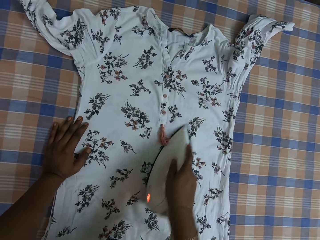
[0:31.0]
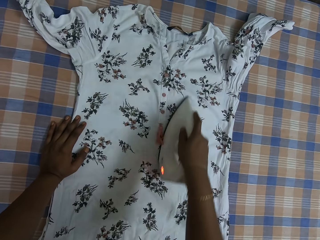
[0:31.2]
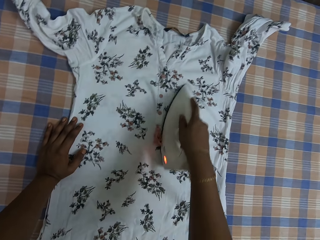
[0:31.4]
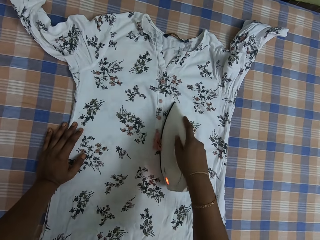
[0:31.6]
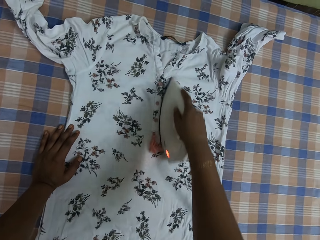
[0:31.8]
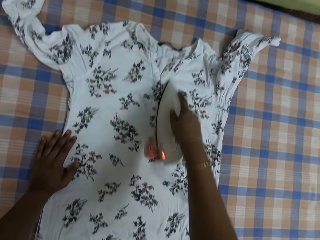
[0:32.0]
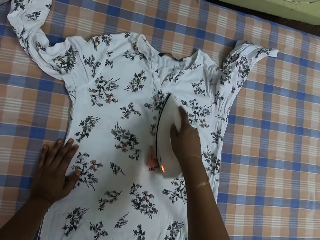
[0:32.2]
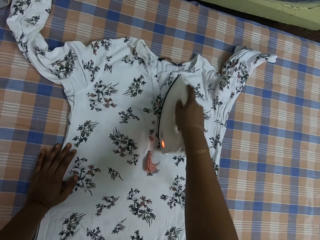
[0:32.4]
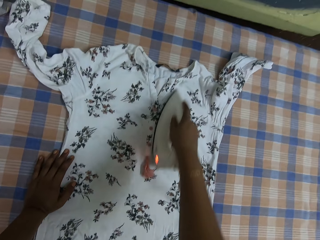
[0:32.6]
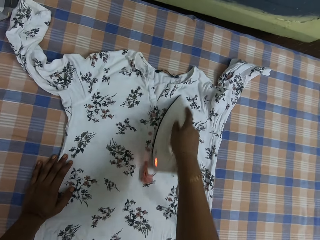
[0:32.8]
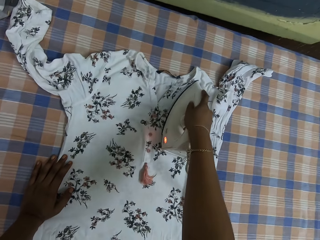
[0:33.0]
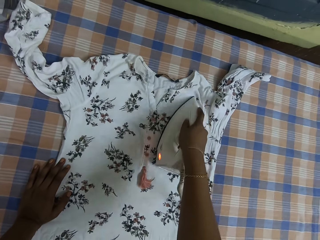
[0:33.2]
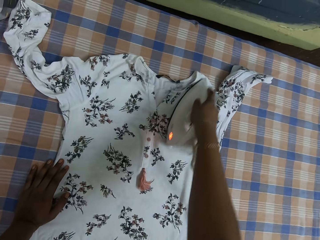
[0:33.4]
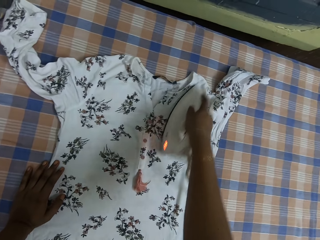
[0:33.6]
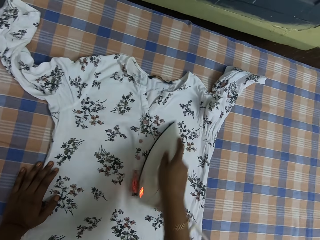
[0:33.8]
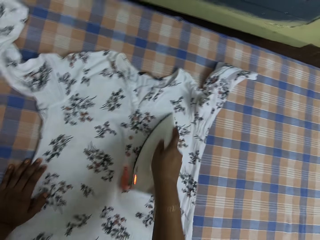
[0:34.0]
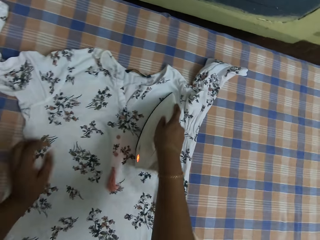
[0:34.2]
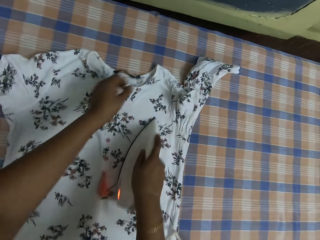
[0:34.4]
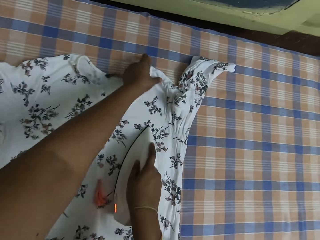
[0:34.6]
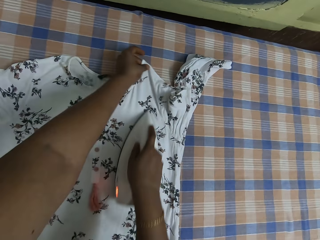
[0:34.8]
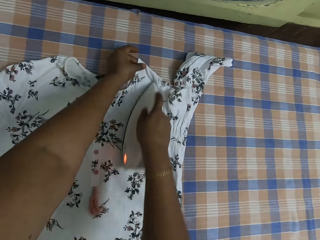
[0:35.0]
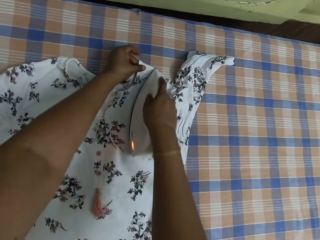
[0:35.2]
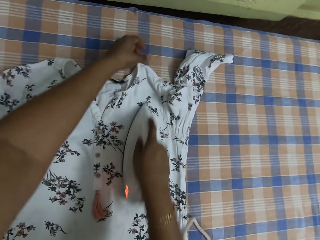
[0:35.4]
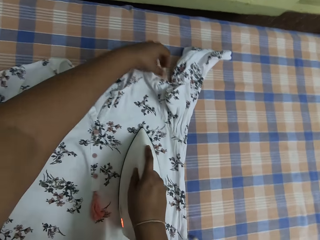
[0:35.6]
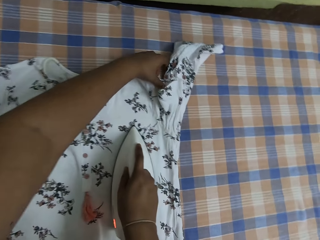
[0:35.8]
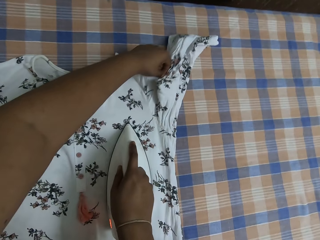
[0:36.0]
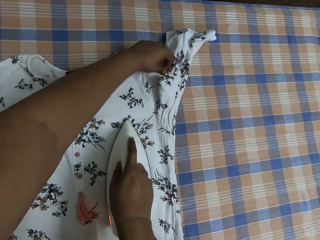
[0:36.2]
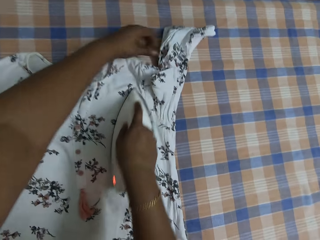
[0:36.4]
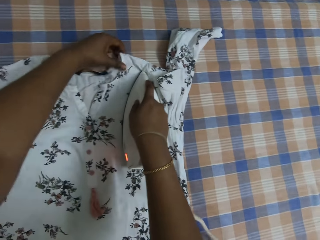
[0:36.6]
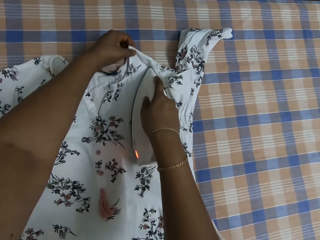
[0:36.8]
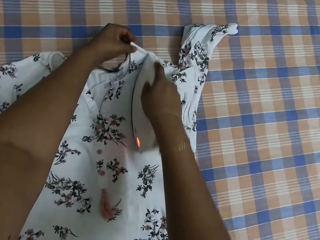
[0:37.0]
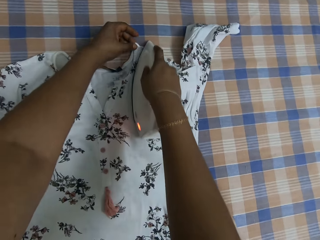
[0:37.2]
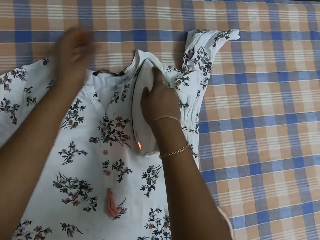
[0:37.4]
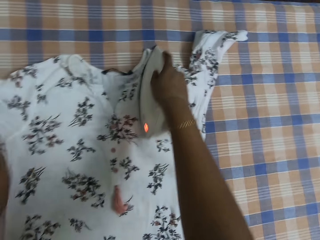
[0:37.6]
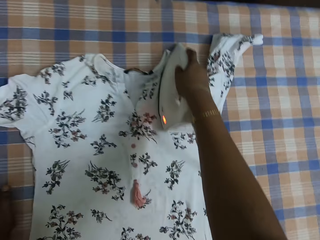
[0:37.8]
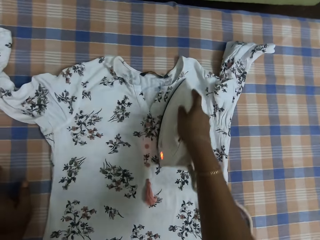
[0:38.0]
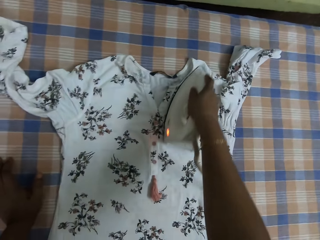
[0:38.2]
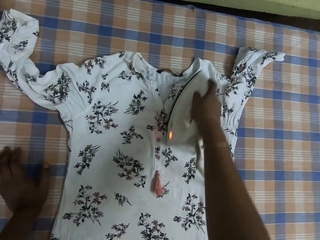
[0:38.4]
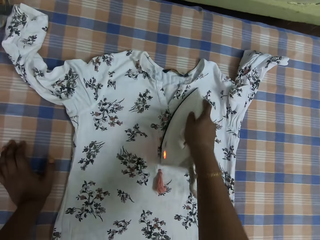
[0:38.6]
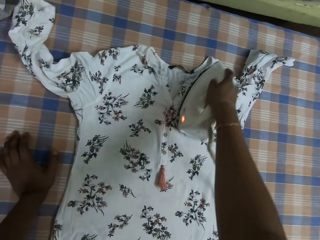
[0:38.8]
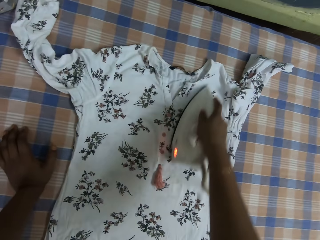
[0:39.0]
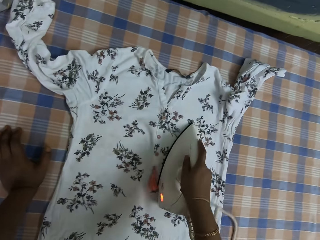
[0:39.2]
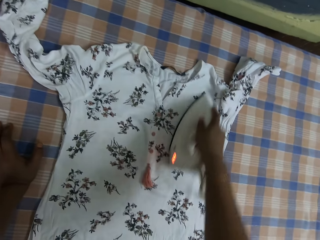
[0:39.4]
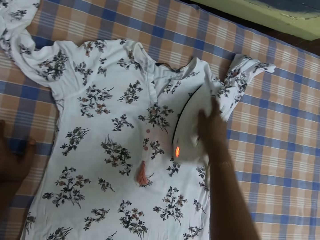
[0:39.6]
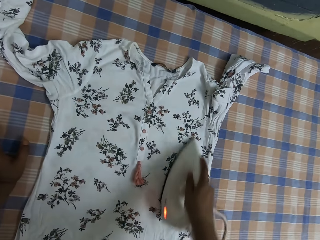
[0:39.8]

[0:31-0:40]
The camera wearer holds the dress with the left hand.

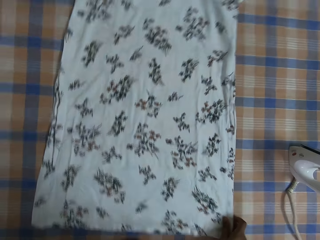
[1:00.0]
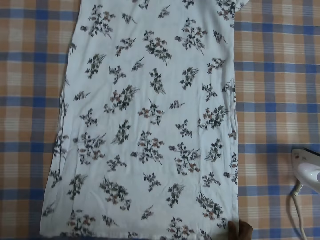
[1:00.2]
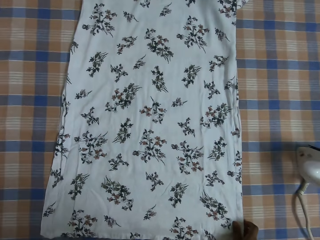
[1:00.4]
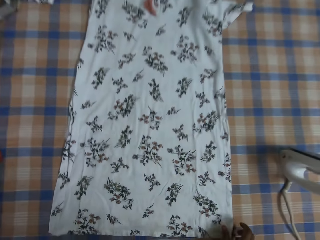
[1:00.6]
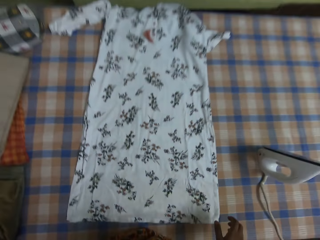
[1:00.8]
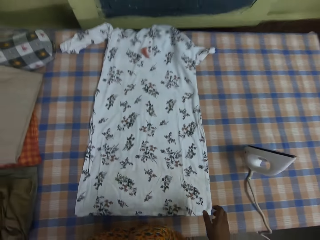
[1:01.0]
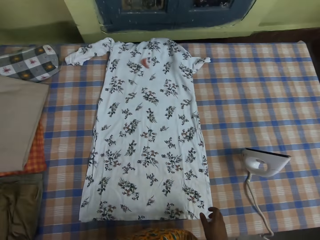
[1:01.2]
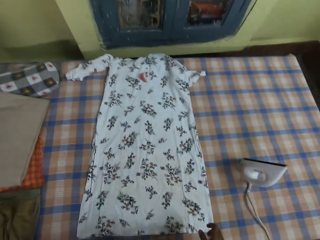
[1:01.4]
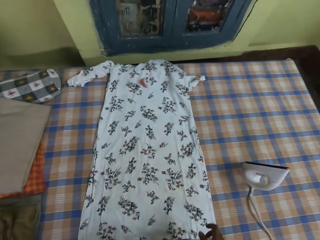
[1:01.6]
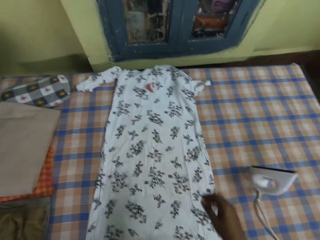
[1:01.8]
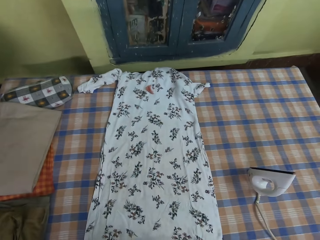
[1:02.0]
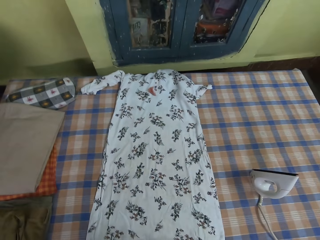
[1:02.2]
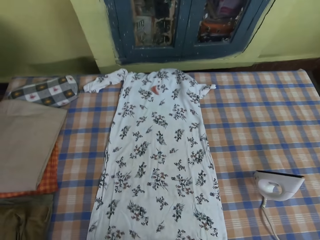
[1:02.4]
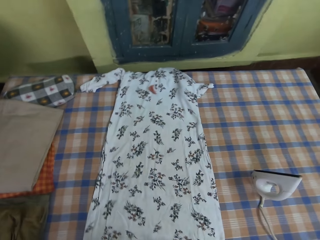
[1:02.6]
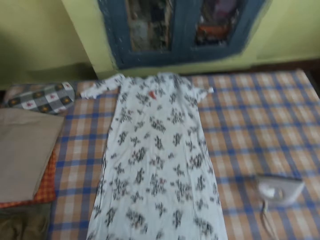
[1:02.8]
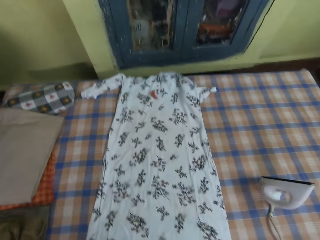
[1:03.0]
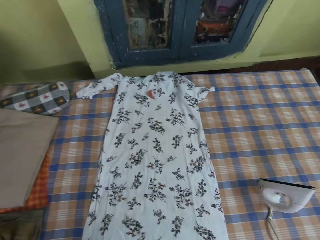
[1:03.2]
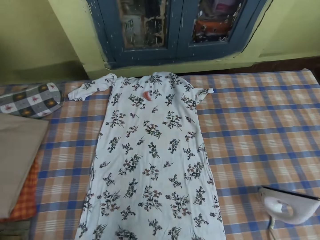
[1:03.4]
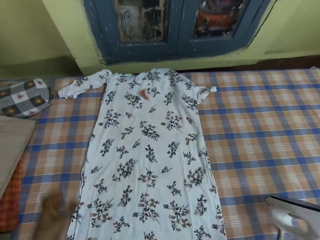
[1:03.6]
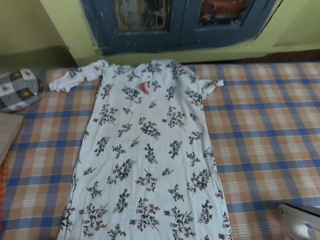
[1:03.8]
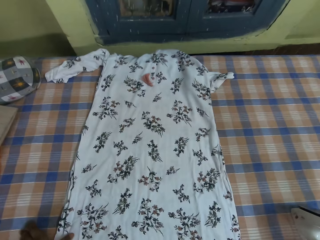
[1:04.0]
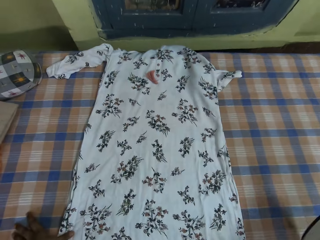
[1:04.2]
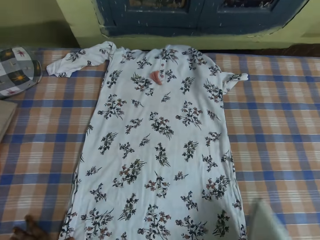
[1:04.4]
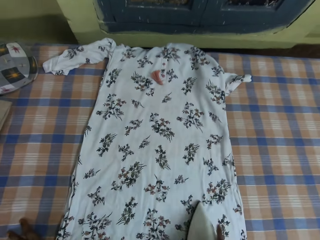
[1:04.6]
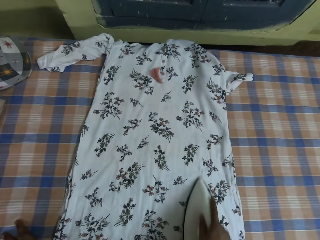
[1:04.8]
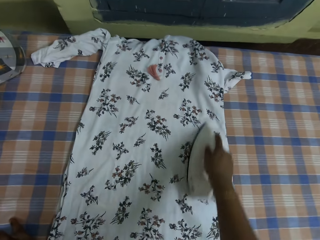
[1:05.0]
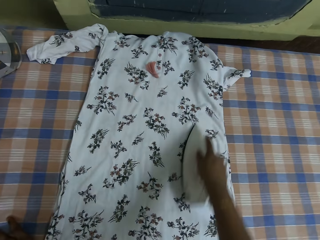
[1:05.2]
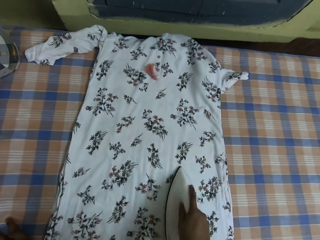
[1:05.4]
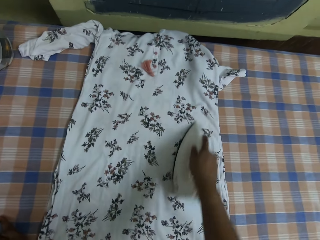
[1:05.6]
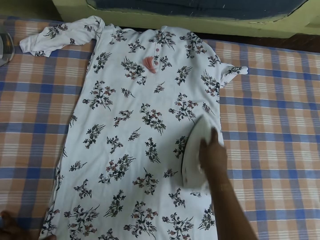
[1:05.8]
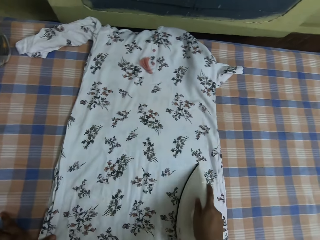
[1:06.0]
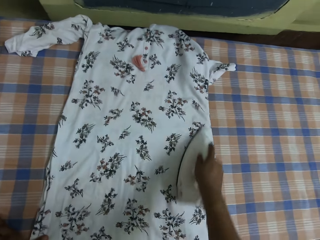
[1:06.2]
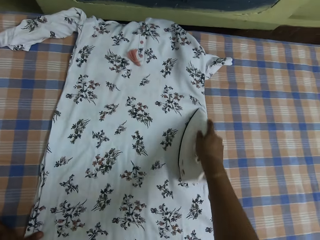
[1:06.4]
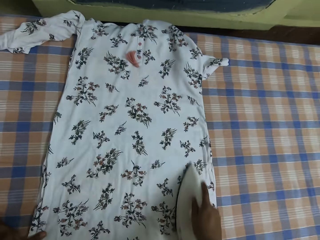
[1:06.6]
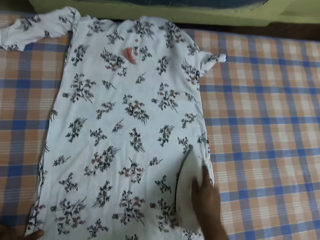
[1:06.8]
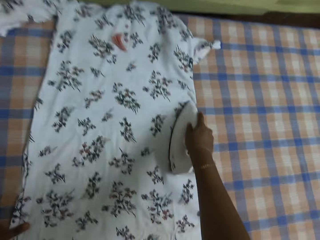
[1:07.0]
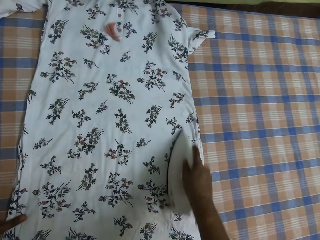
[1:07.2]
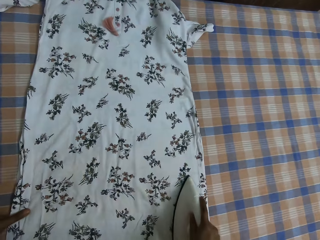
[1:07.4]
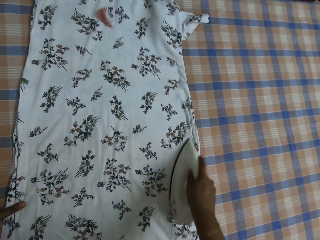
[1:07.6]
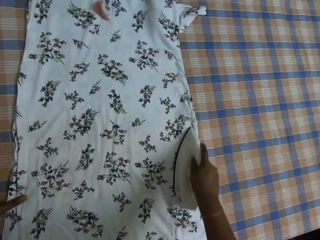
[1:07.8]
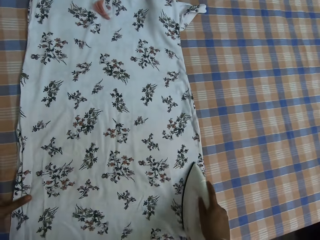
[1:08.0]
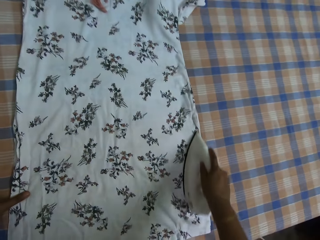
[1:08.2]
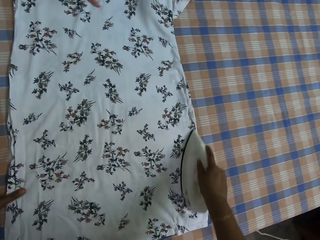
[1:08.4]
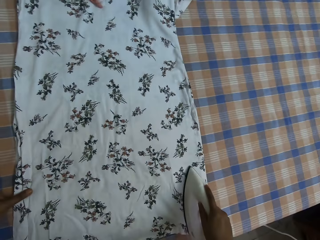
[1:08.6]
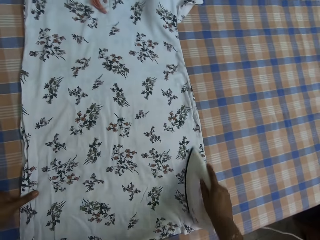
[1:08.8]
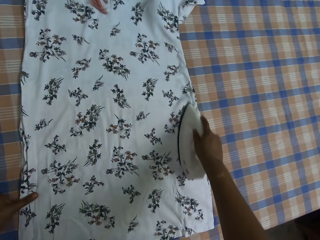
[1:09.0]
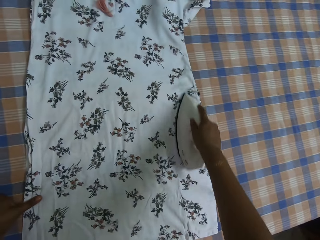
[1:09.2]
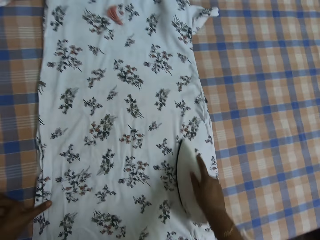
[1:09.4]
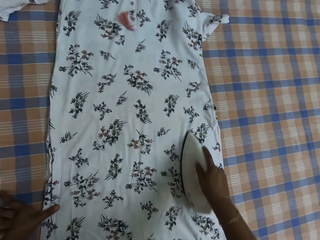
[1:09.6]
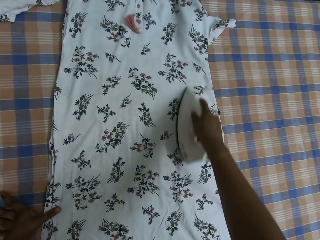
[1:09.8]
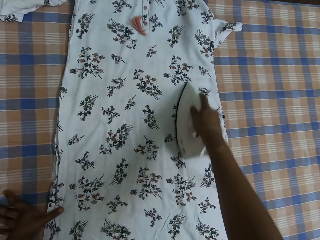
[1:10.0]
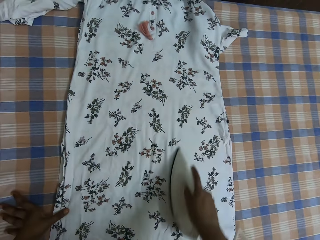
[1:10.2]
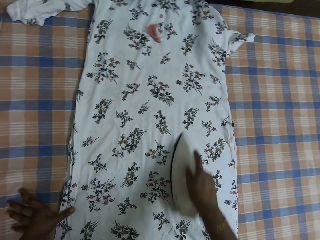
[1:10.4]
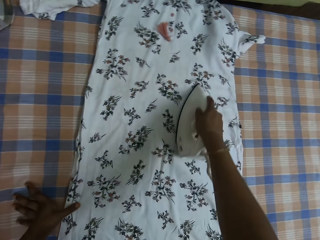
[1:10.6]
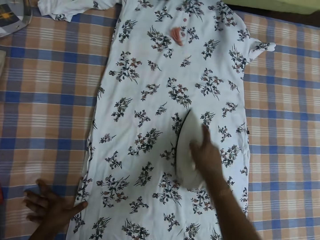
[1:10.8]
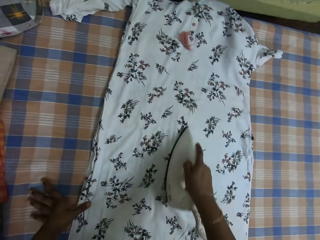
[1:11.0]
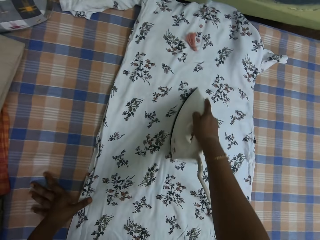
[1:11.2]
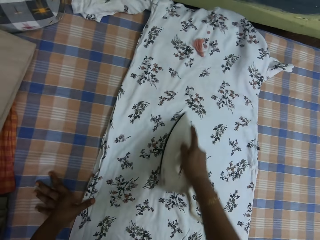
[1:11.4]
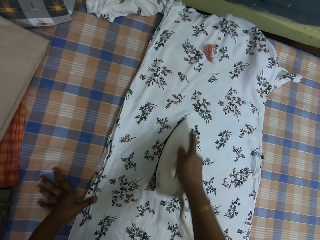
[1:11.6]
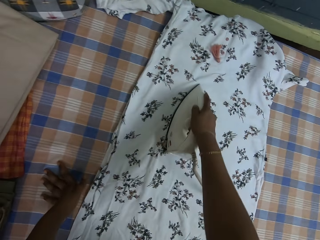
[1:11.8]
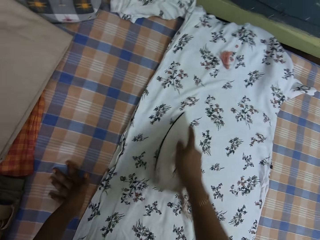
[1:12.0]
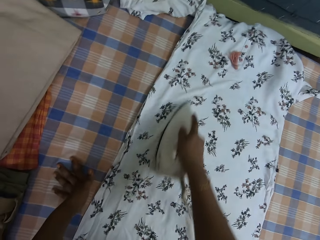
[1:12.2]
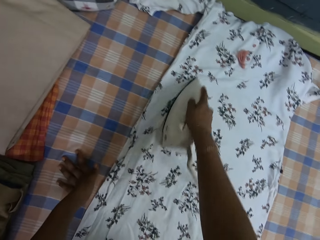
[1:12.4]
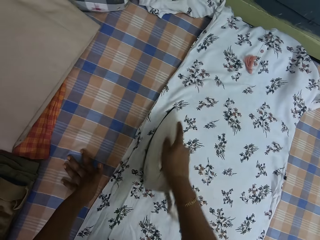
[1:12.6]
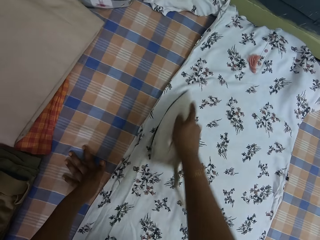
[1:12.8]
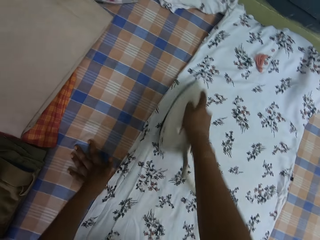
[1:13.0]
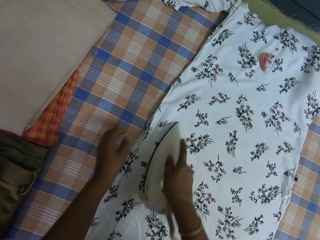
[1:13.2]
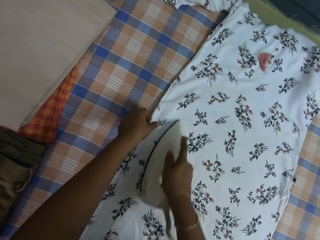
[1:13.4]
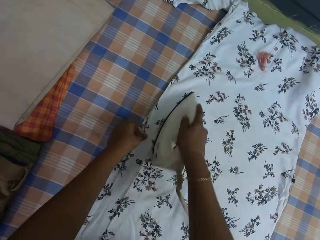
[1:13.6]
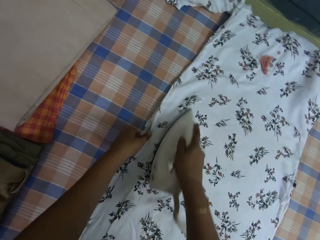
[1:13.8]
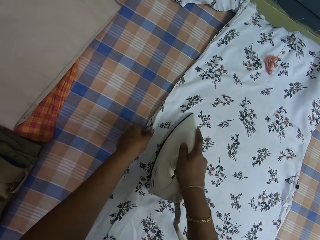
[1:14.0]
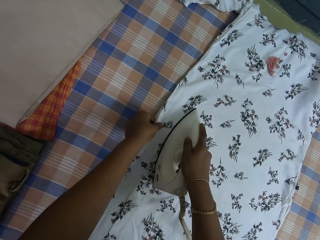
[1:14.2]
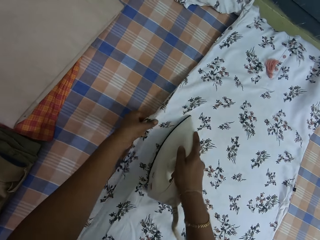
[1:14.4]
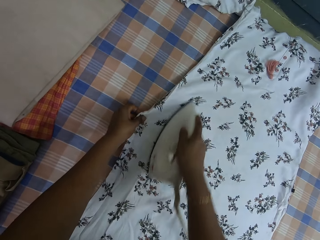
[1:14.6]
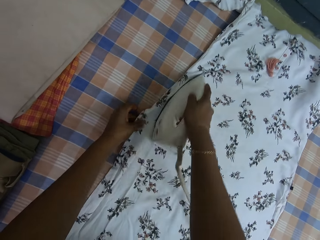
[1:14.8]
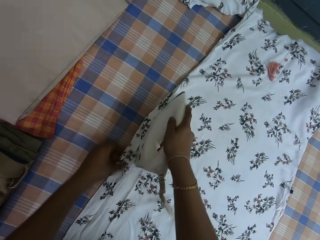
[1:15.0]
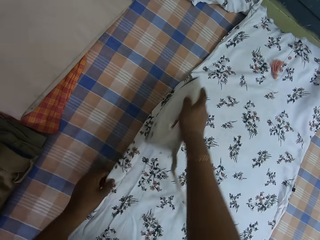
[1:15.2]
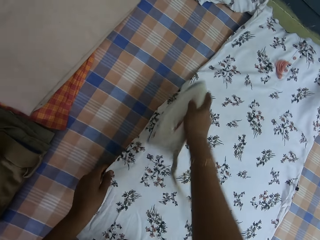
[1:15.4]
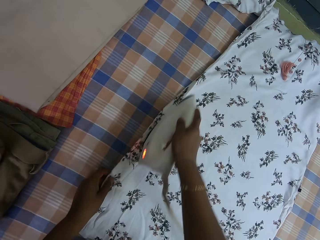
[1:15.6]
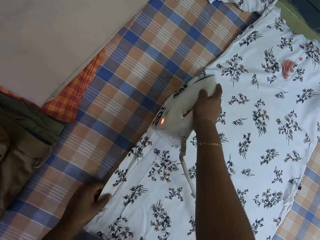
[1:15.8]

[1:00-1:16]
The camera wearer adjusts the camera. They pick up the electric iron from the table. They iron the dress with the electric iron. They hold the dress with the left hand.
